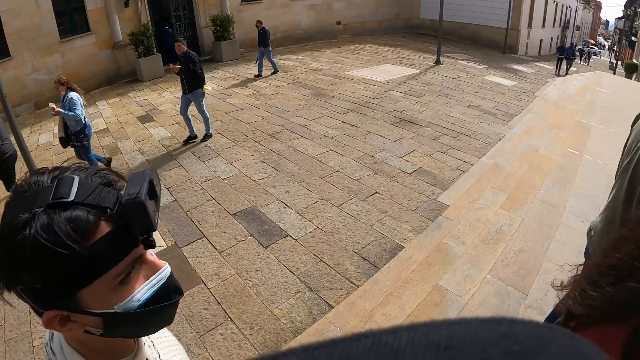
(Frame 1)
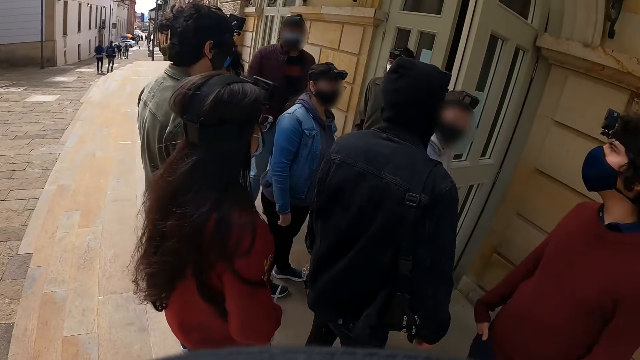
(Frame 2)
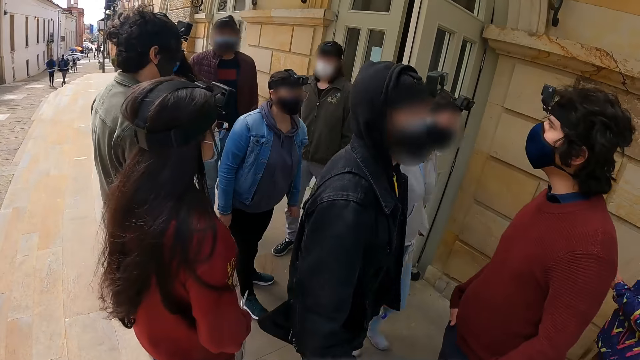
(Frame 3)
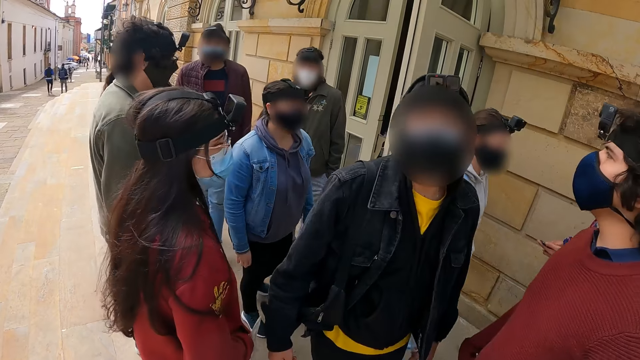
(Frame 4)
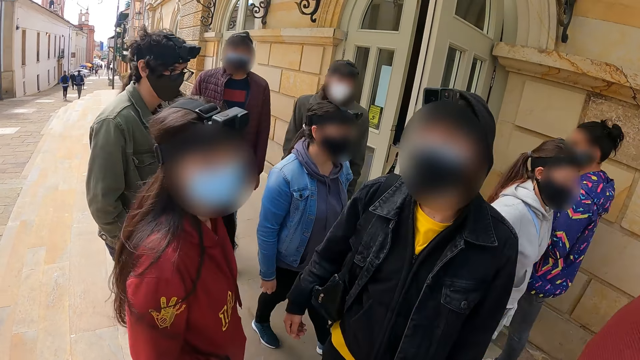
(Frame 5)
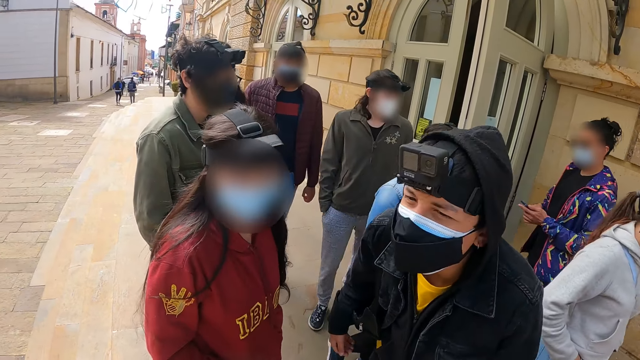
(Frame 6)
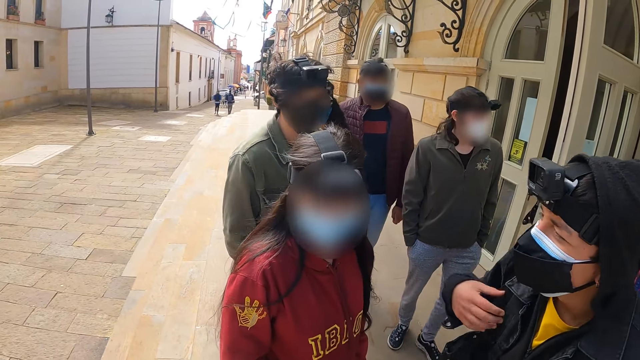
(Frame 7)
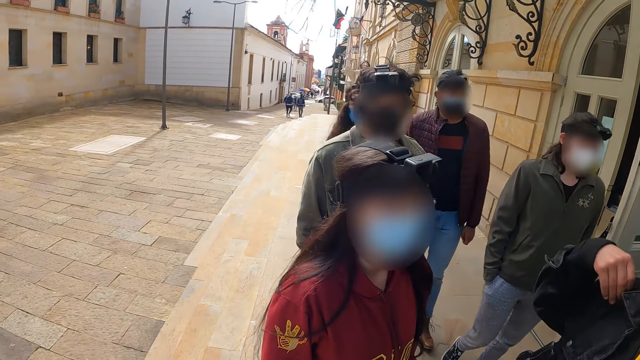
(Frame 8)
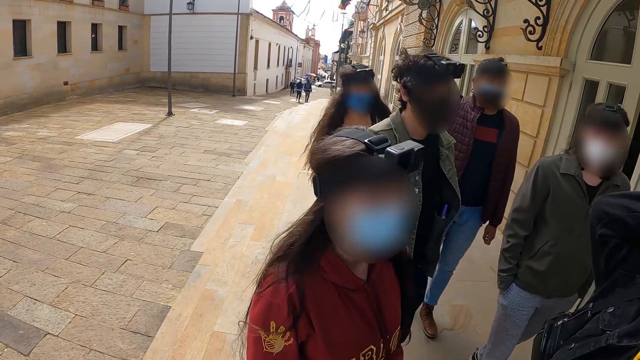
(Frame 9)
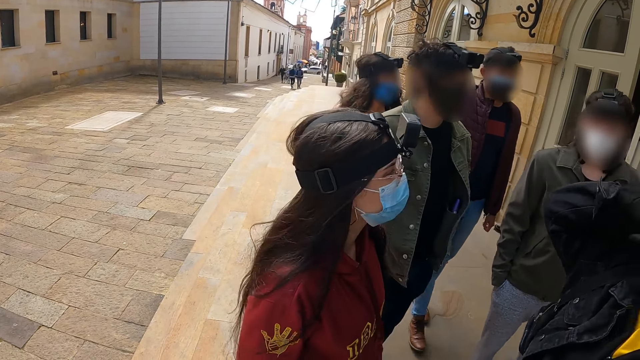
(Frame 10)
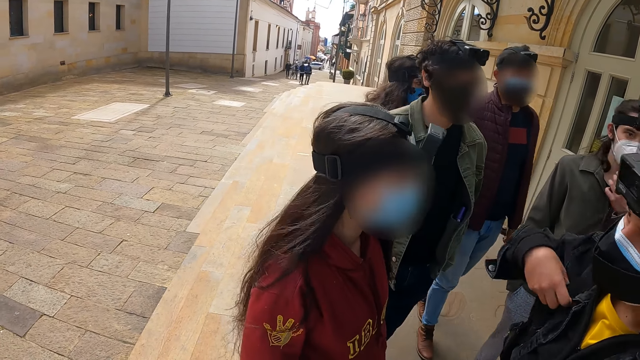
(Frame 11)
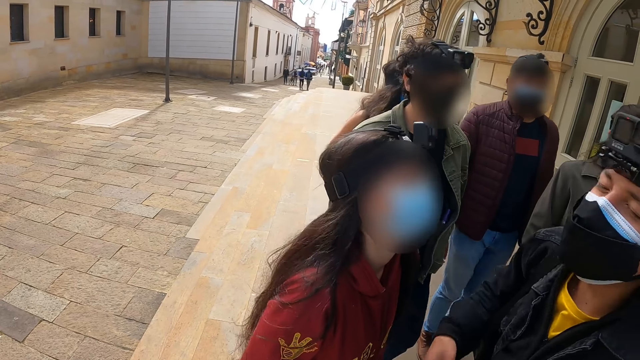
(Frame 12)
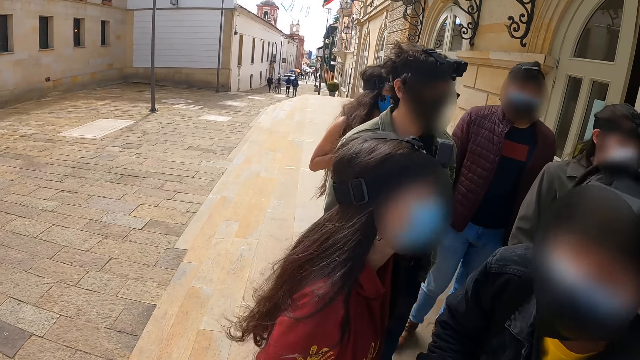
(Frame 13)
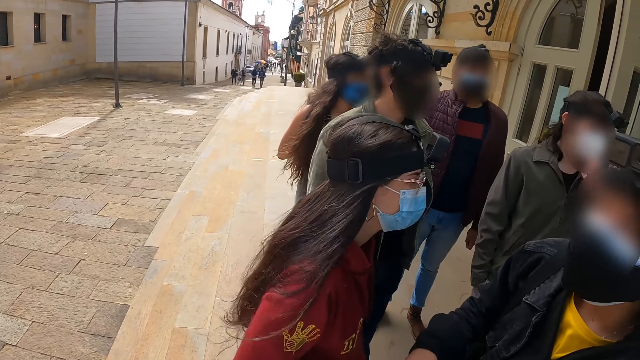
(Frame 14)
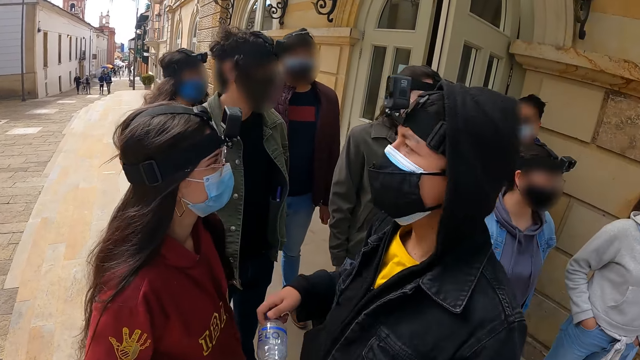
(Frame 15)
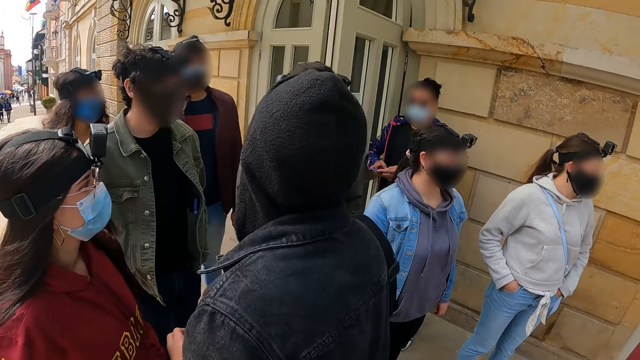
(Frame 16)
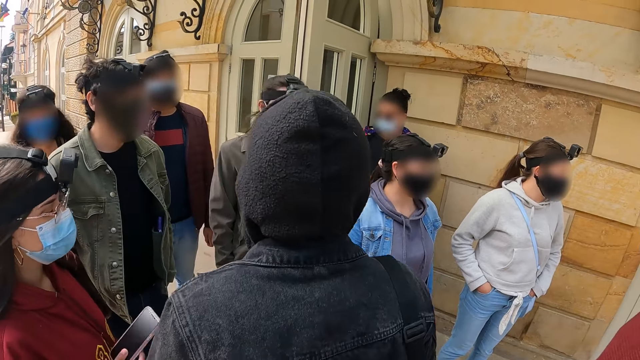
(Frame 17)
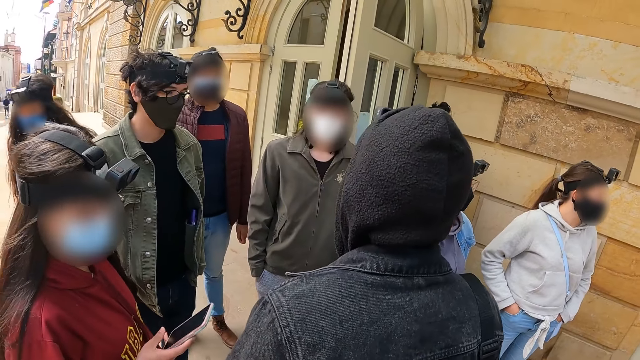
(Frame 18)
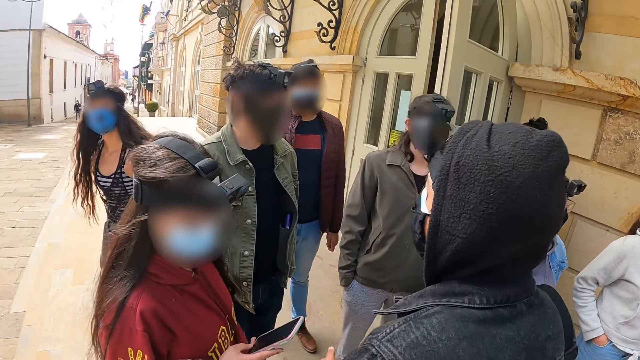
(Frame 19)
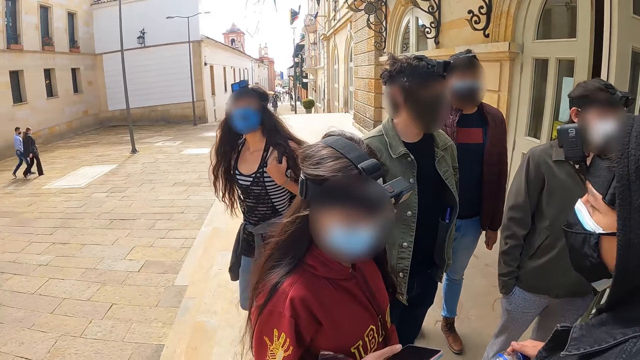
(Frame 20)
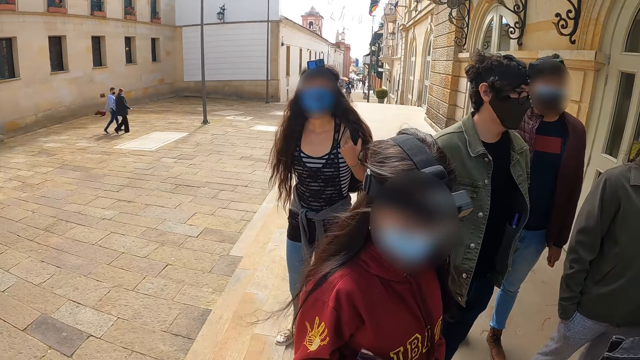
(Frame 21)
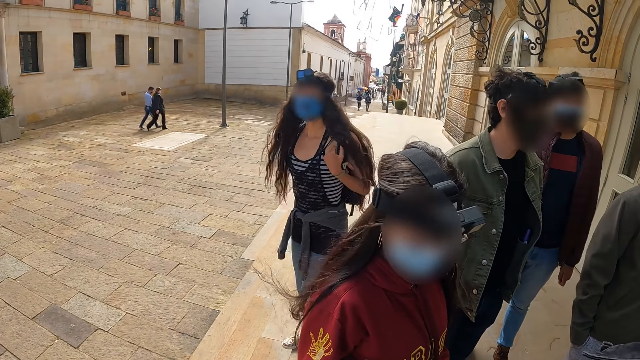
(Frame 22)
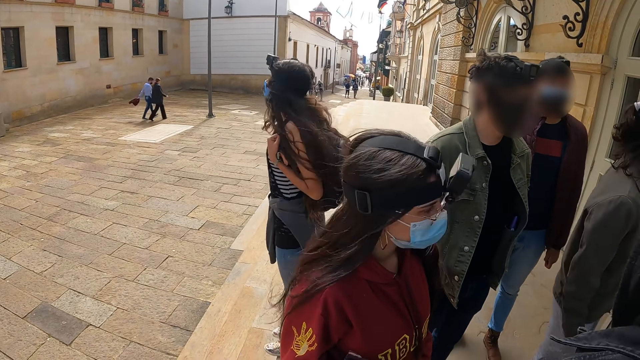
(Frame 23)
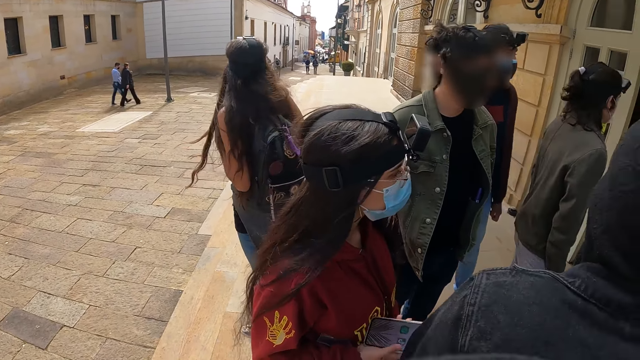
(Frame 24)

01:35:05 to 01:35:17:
The camera wearer looks at the crowd.

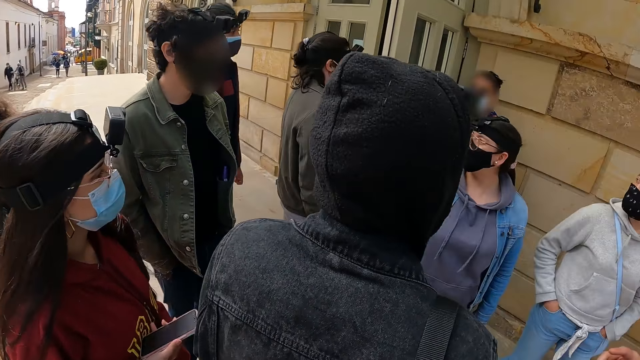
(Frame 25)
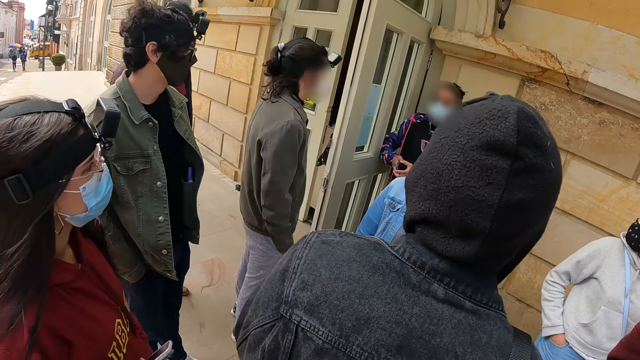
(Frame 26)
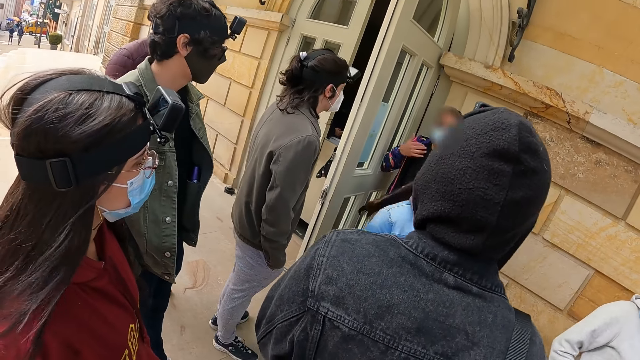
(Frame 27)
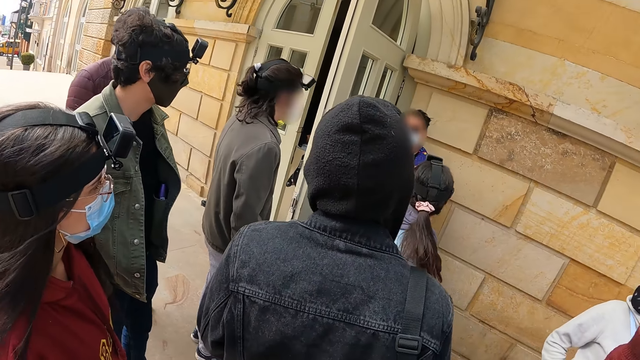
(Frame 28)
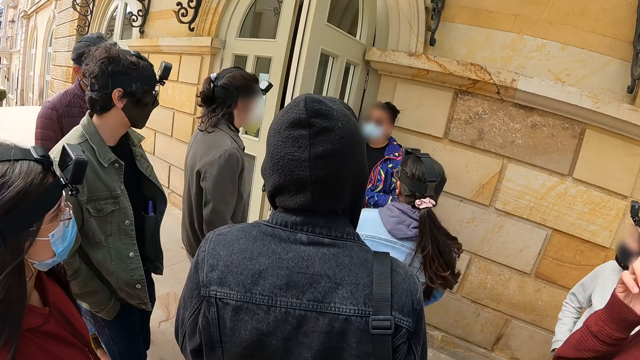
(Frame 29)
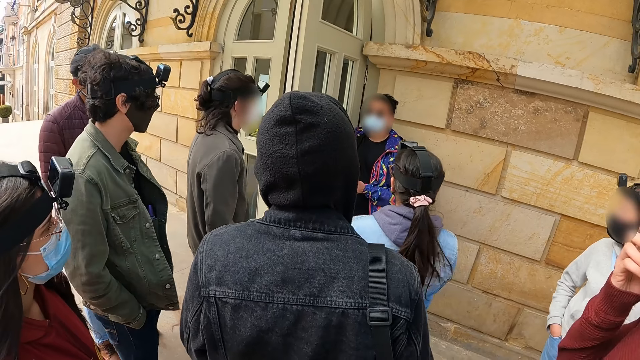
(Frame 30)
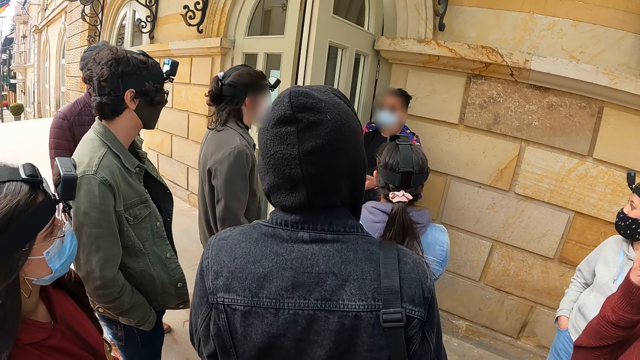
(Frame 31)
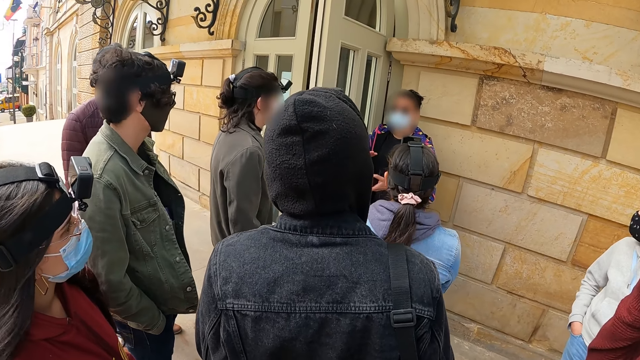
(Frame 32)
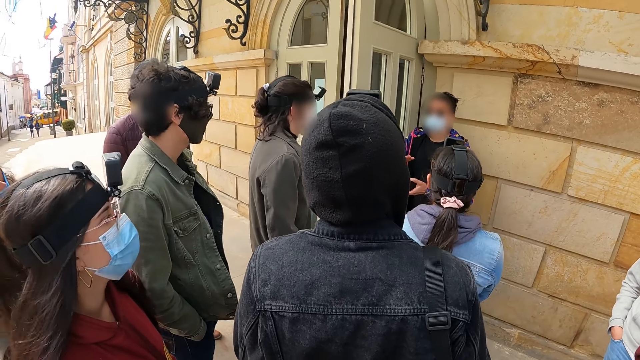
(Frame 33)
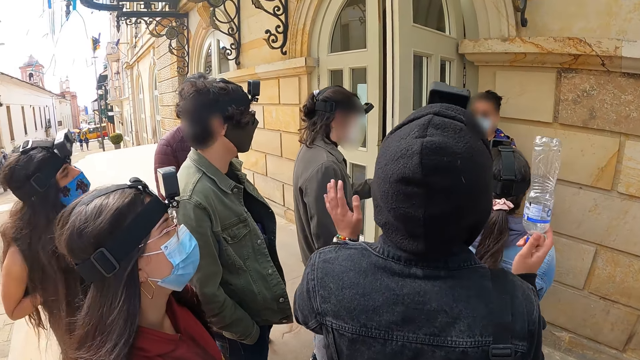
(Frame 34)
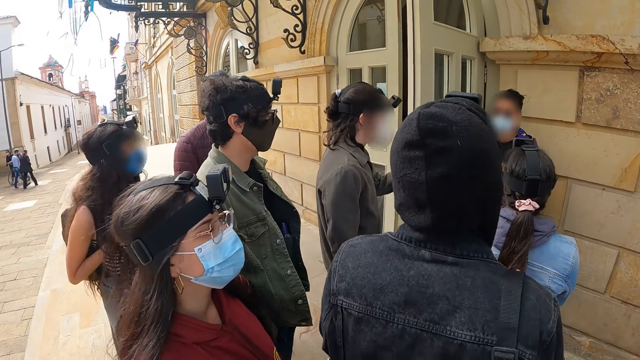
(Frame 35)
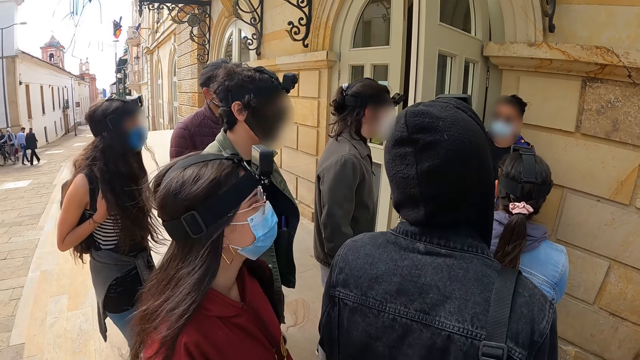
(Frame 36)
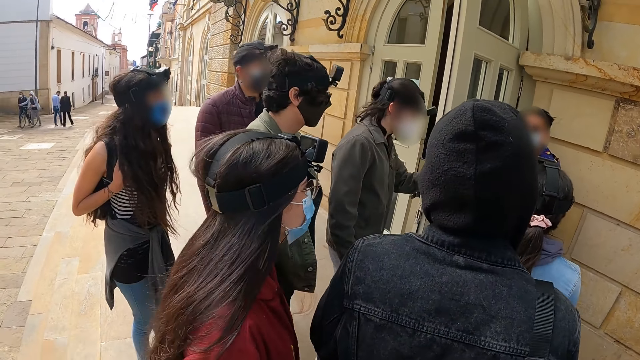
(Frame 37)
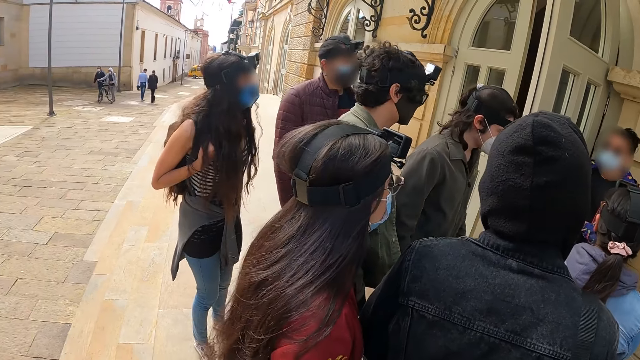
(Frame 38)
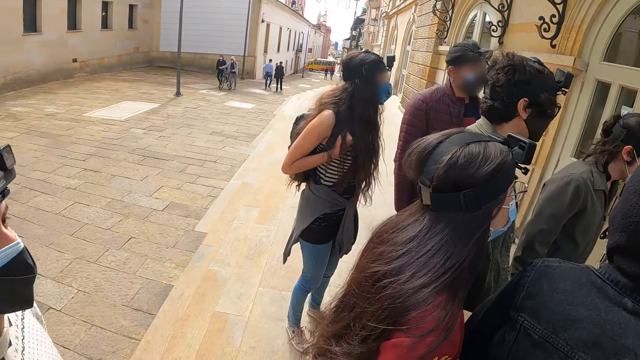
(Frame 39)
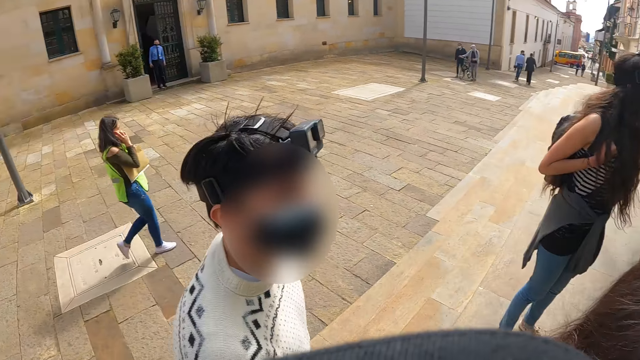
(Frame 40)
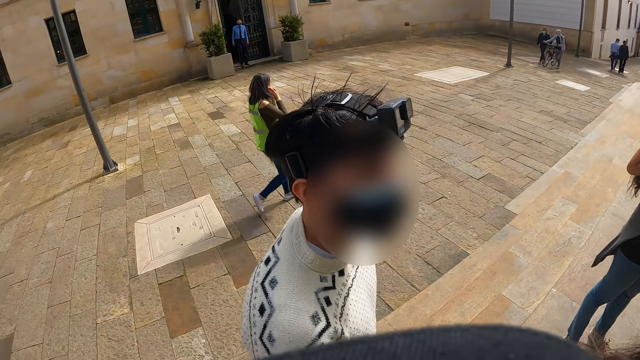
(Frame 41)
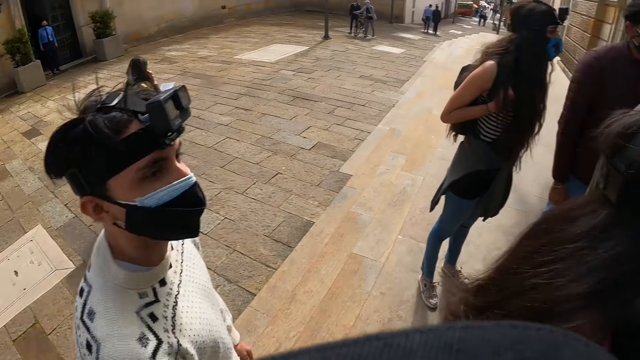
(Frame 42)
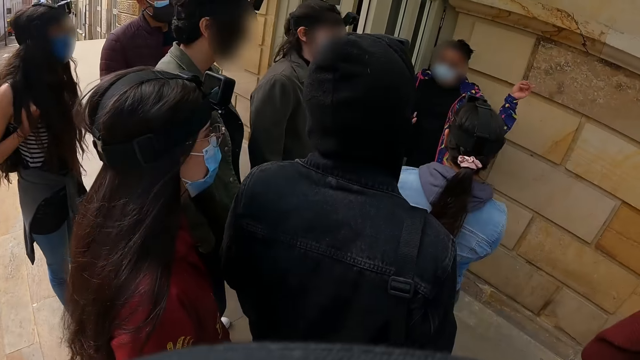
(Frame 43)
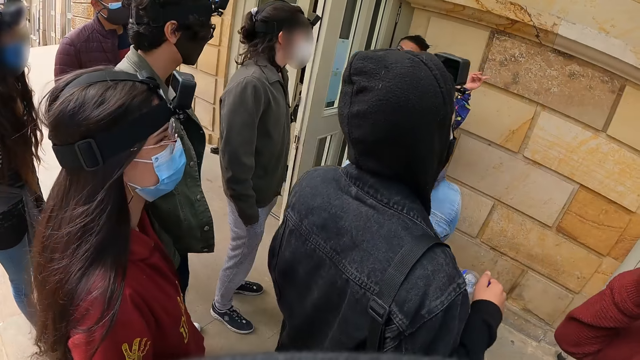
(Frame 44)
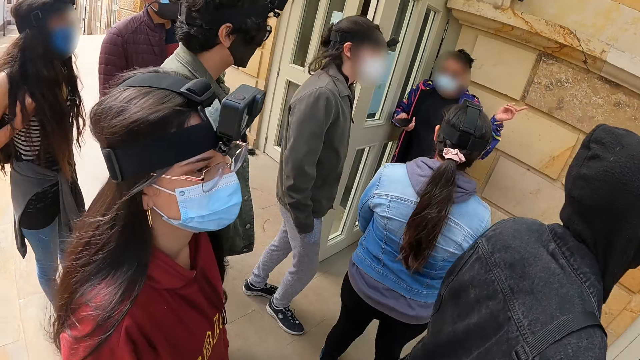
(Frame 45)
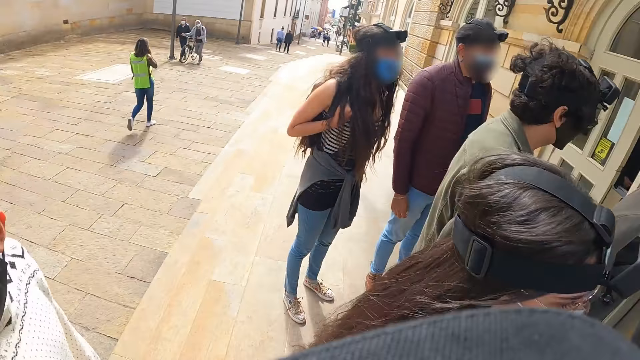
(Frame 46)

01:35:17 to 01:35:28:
The camera wearer looks at a person. They look at the crowd.
